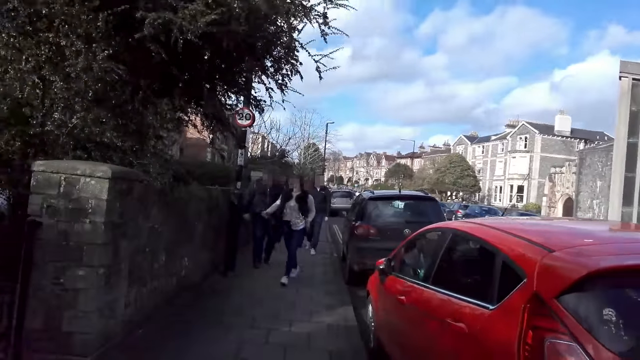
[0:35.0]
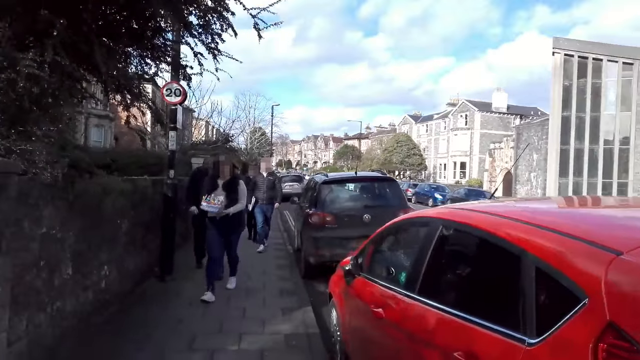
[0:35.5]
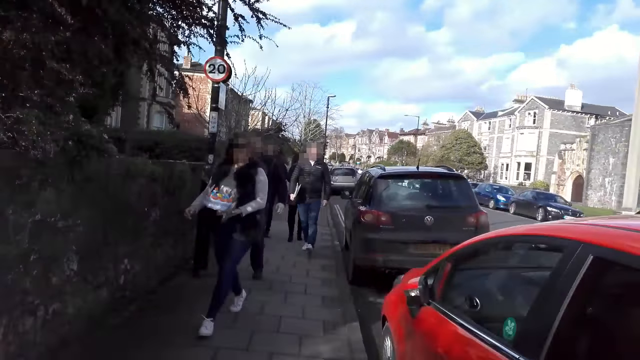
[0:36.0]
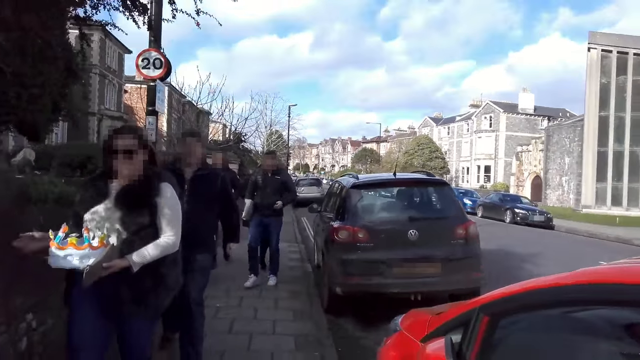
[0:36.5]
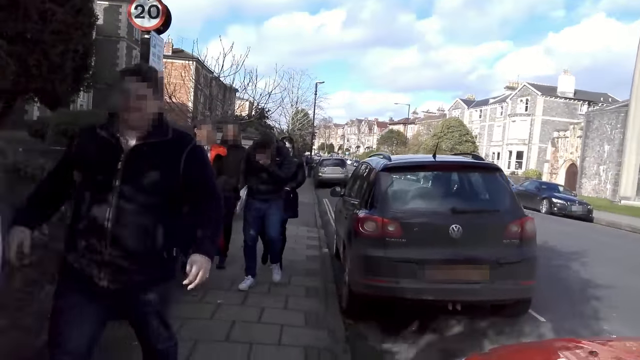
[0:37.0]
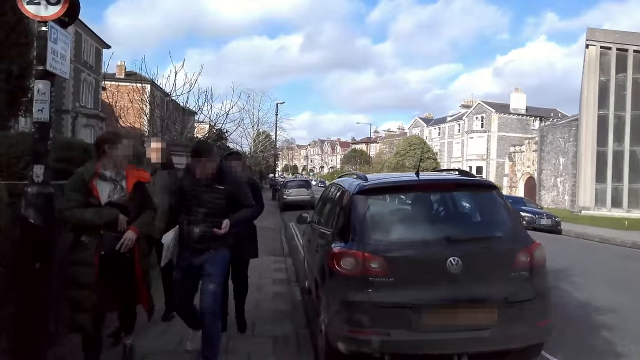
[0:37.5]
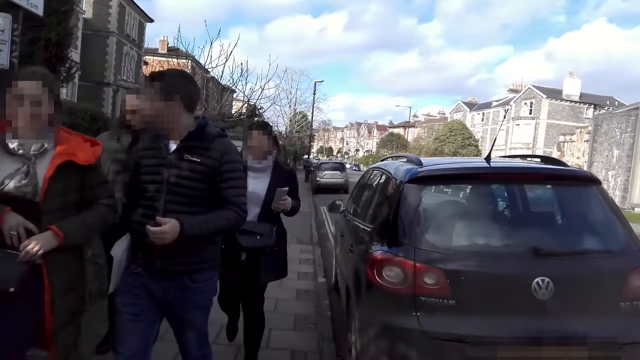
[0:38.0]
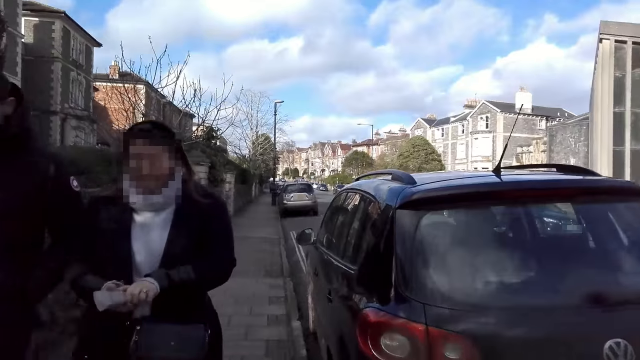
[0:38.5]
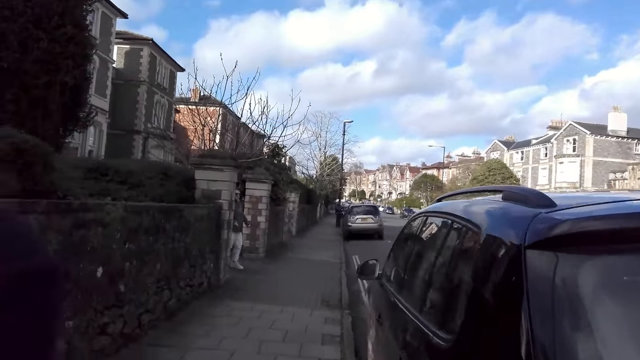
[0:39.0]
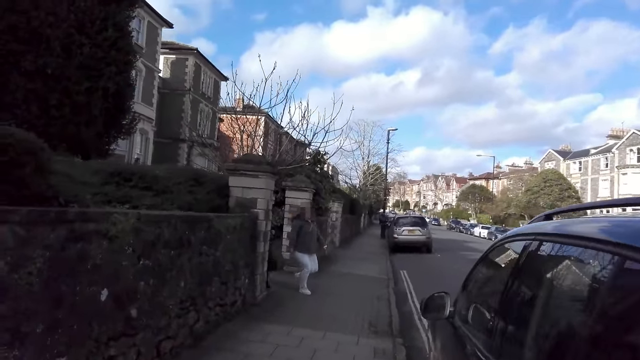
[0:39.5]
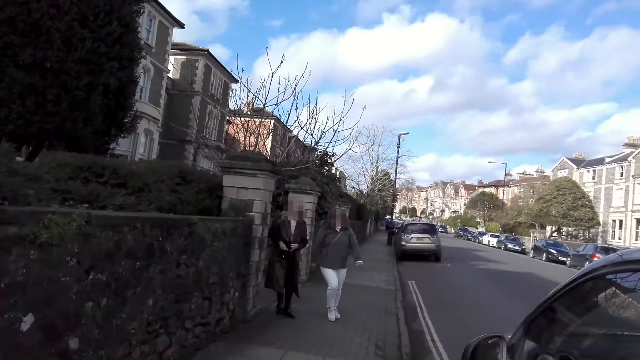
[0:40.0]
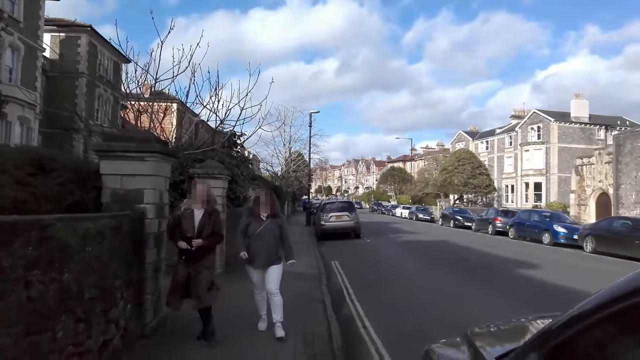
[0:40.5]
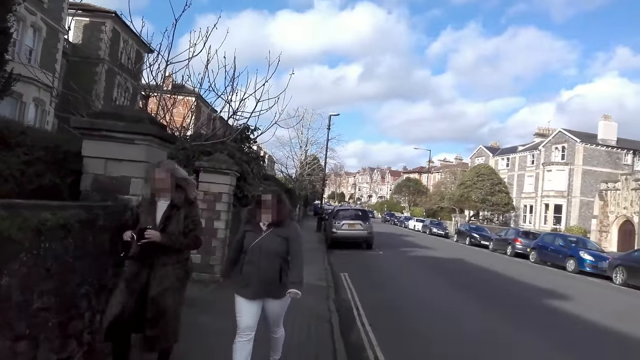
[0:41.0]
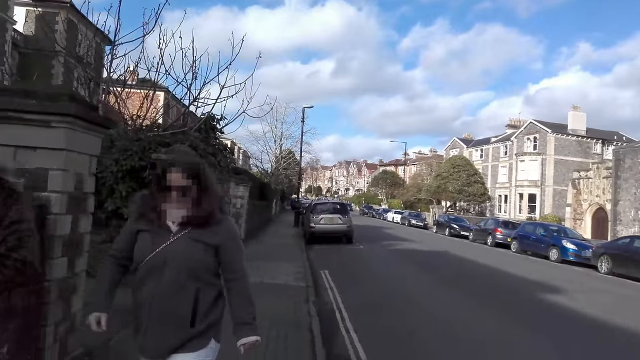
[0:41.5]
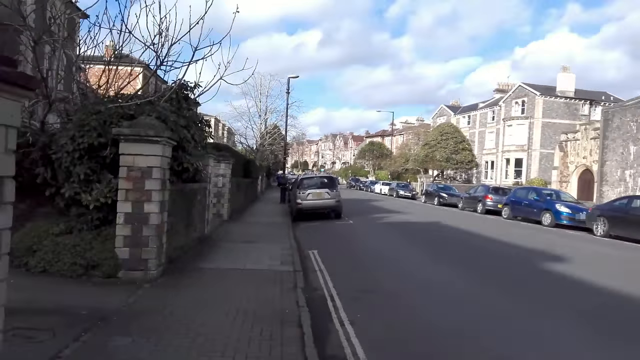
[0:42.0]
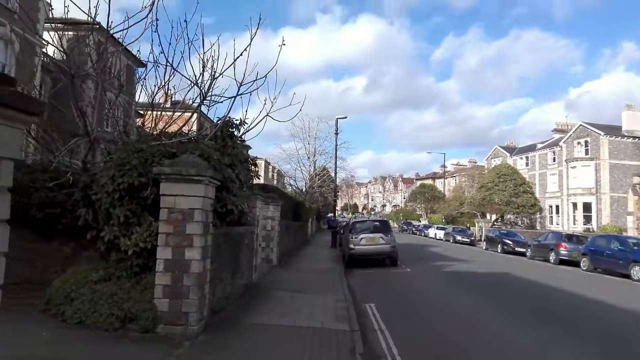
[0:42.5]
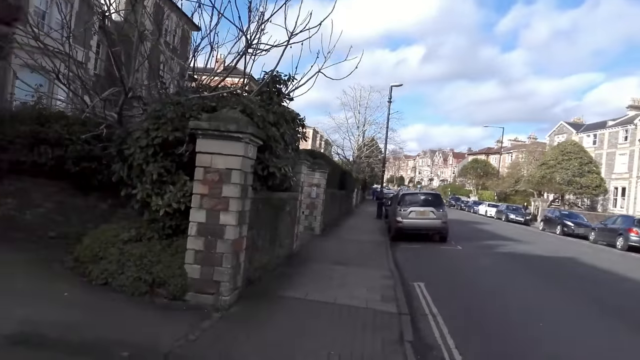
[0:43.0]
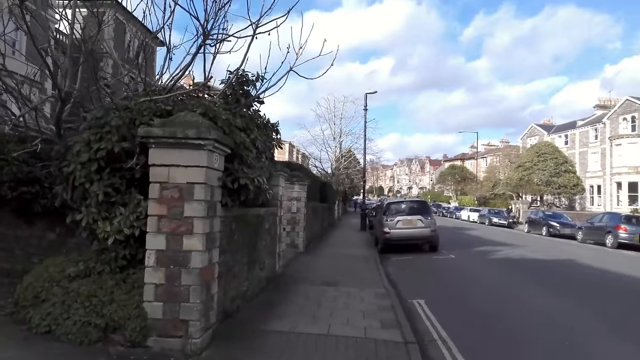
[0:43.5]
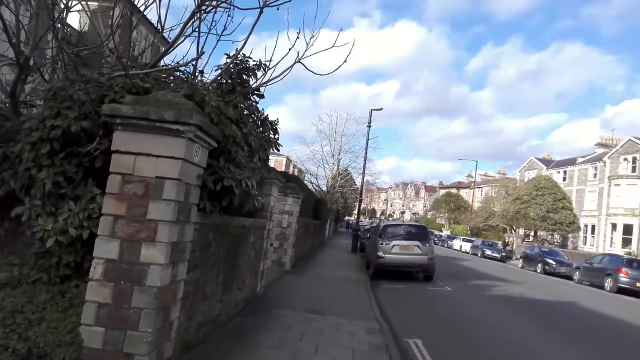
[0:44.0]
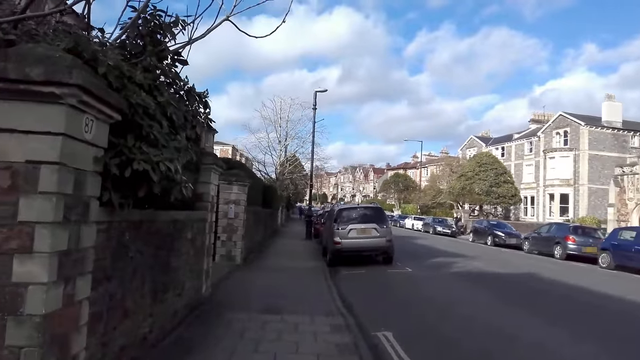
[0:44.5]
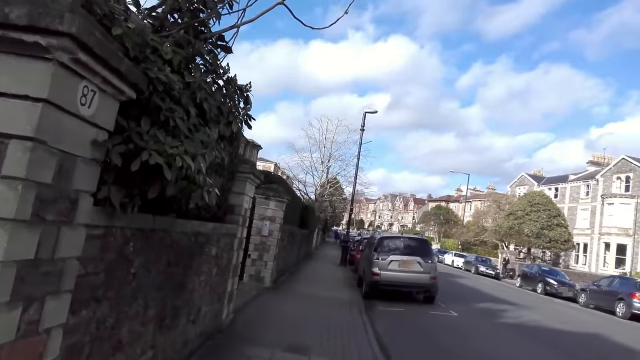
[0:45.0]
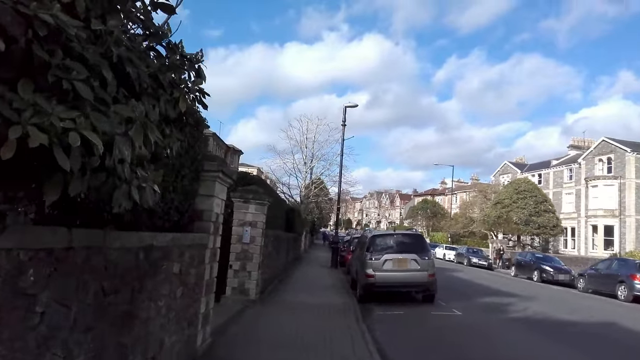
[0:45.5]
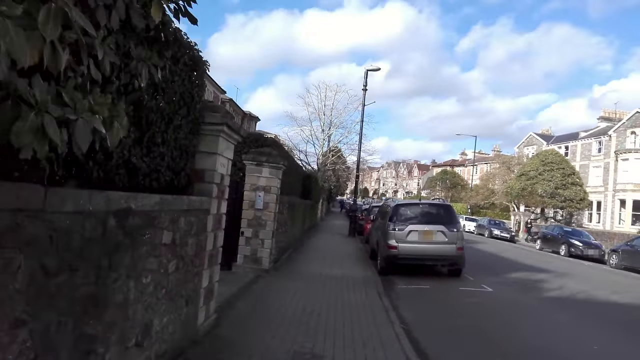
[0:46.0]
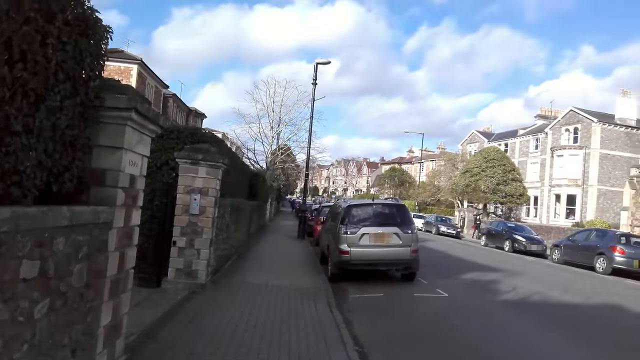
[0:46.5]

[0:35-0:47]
The camera wearer walks past the group of people. They walk past a woman and another woman.

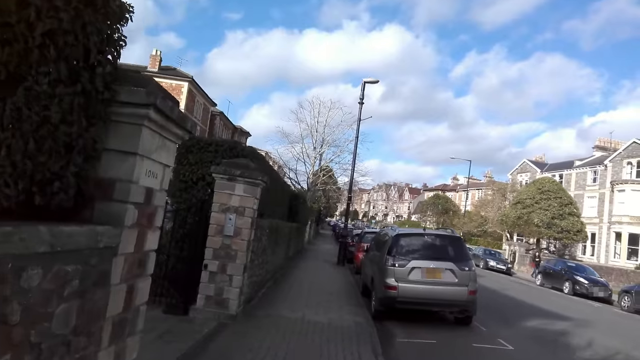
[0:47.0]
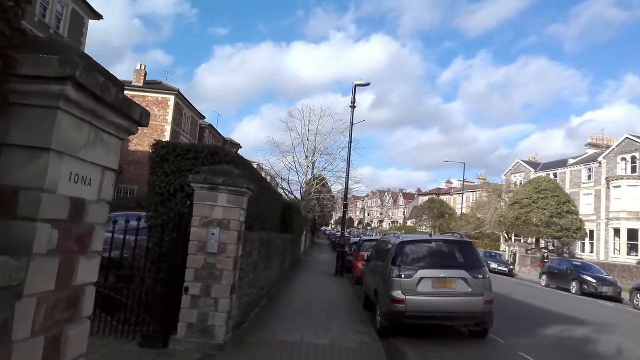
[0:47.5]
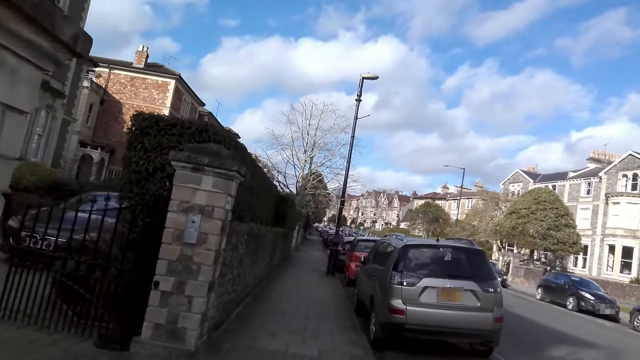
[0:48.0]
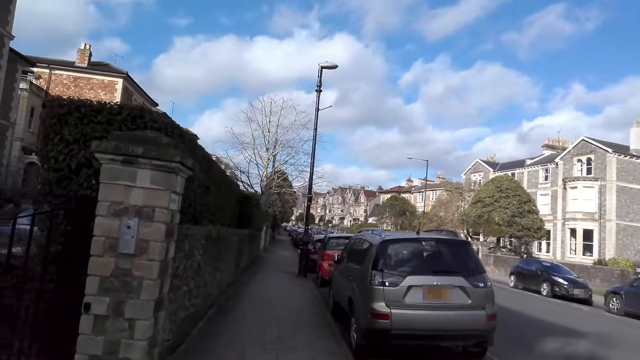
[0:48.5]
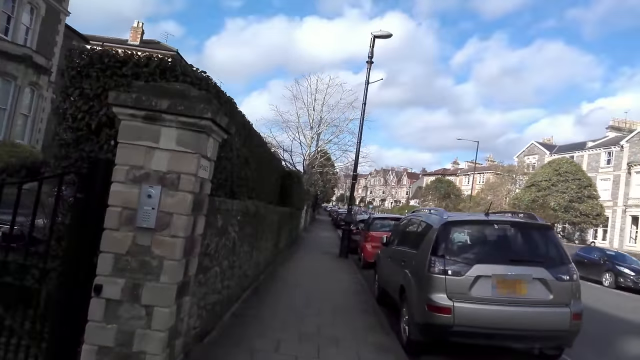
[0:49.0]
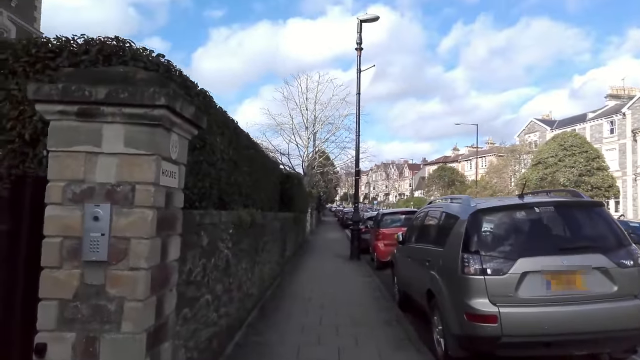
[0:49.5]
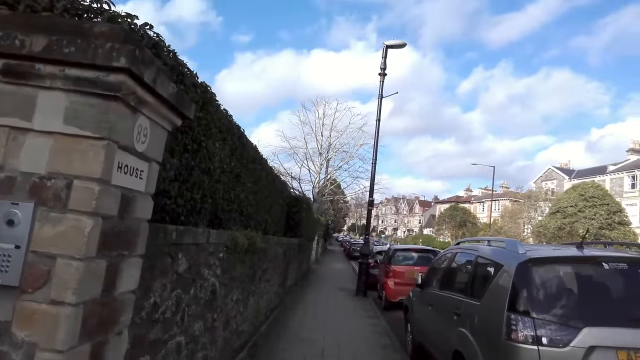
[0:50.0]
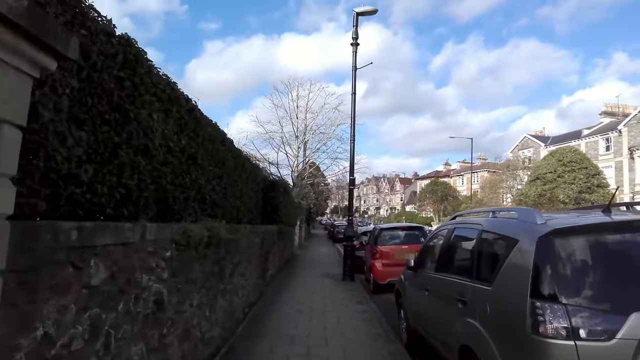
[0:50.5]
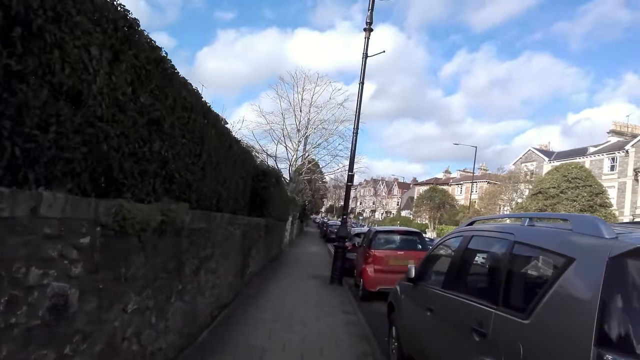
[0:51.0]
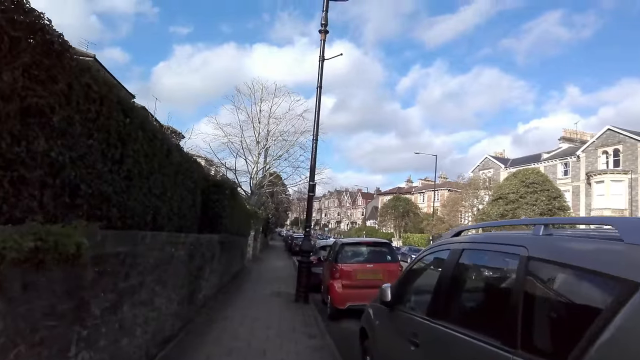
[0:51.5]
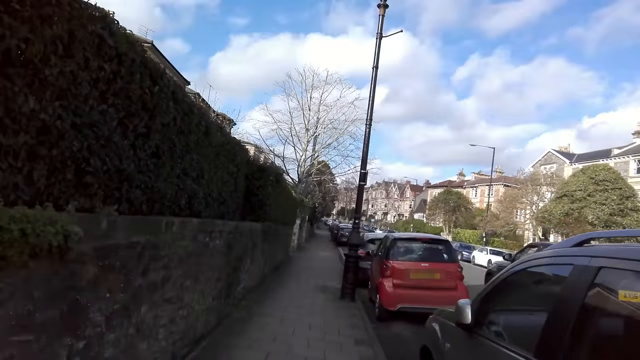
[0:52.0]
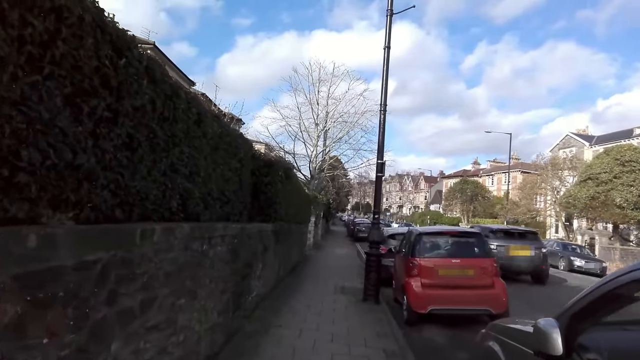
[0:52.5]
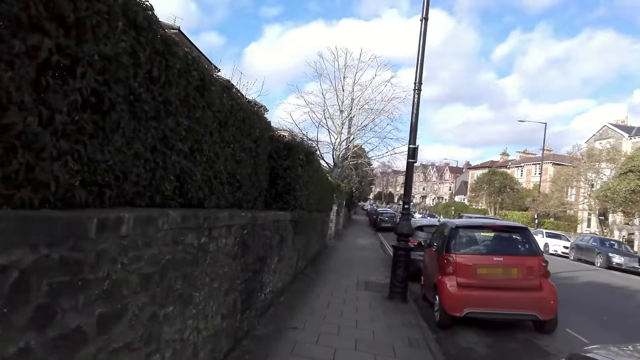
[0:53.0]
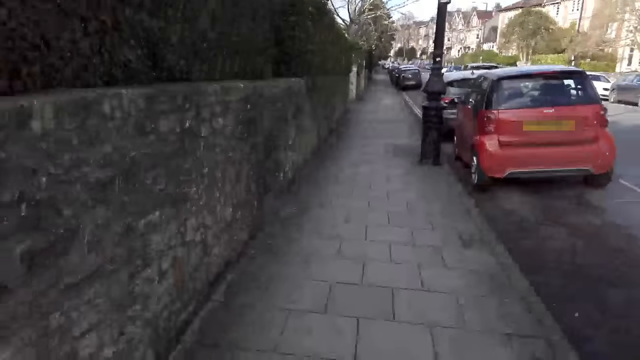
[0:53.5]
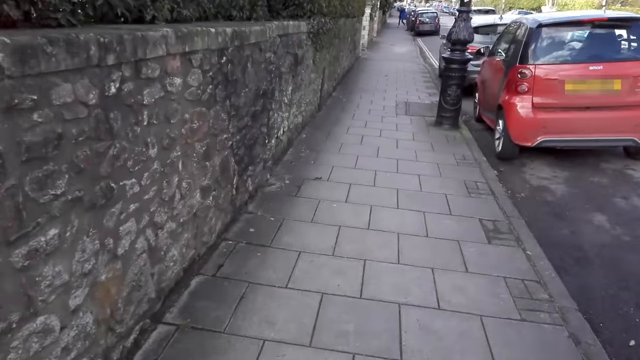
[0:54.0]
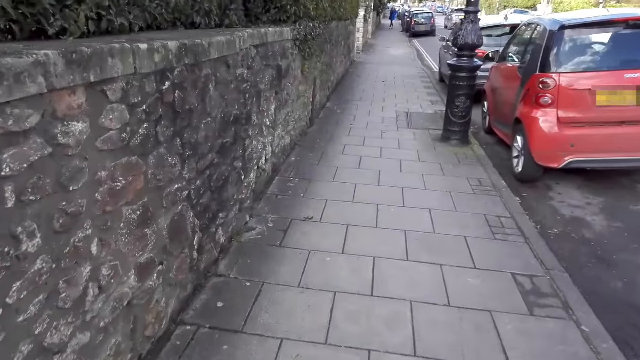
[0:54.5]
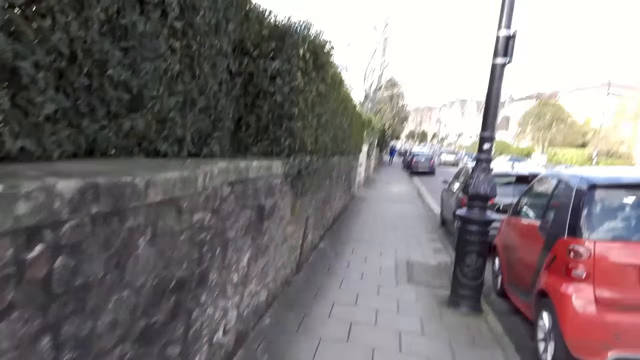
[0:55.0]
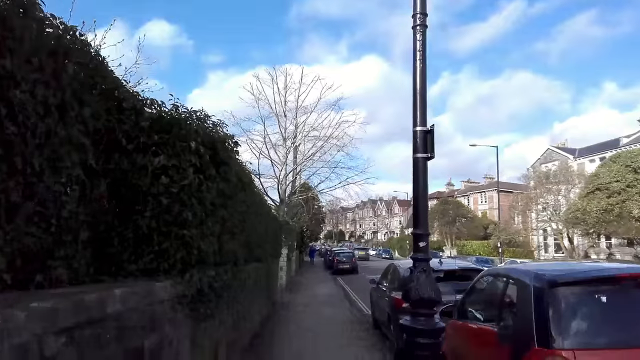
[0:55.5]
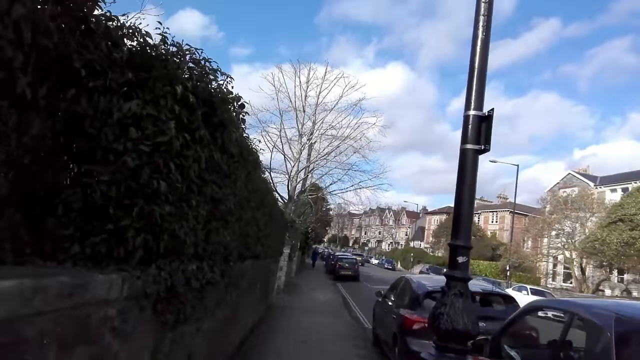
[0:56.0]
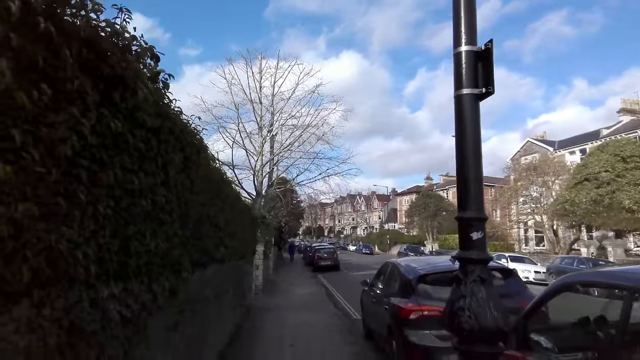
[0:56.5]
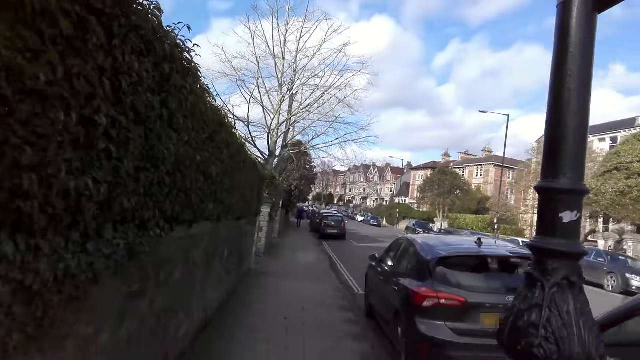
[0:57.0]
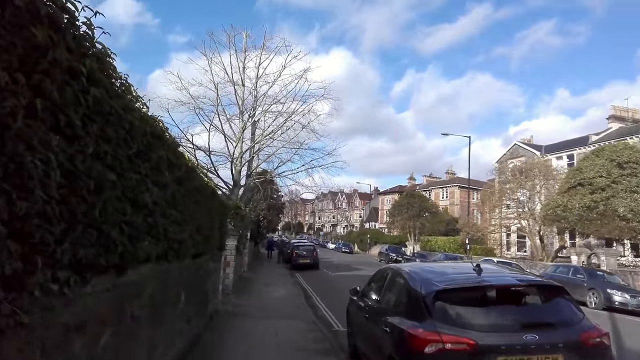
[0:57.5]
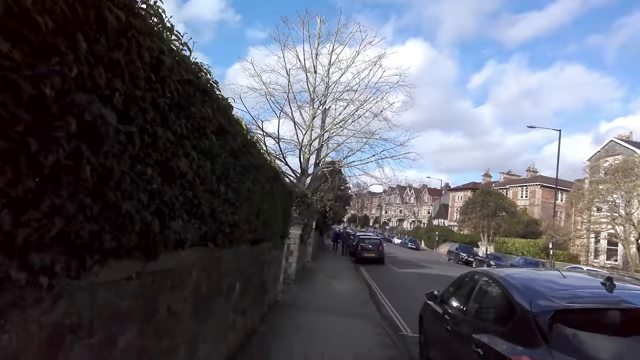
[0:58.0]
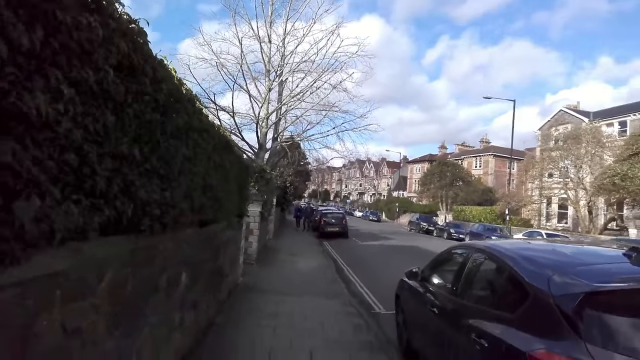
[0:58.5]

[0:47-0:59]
A grey car drives past the camera wearer.
